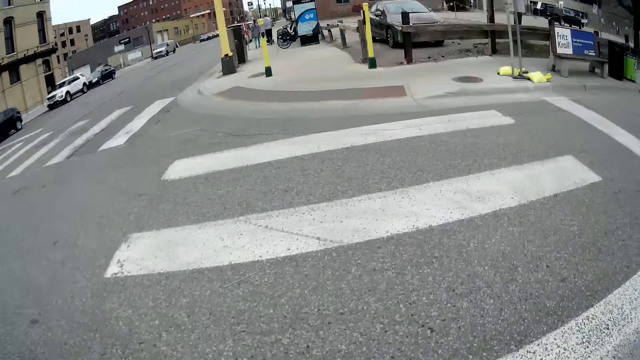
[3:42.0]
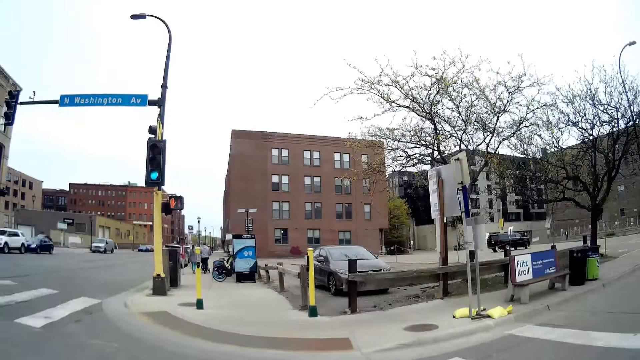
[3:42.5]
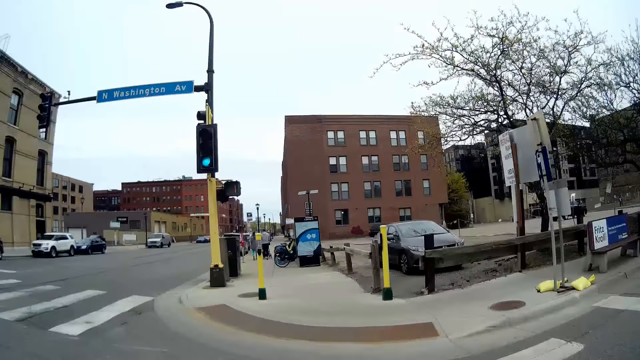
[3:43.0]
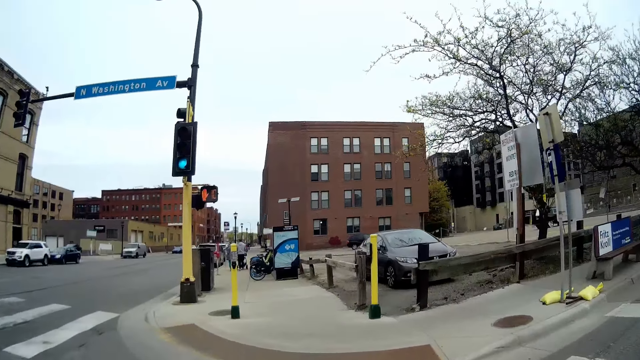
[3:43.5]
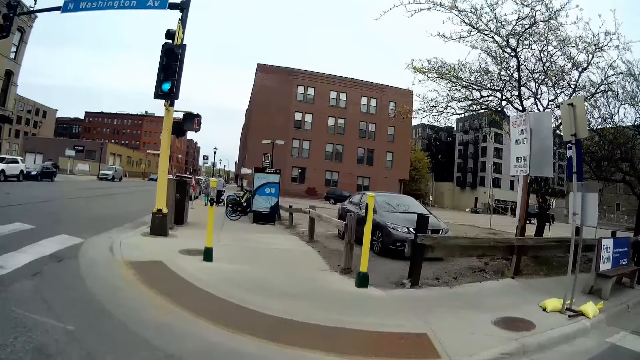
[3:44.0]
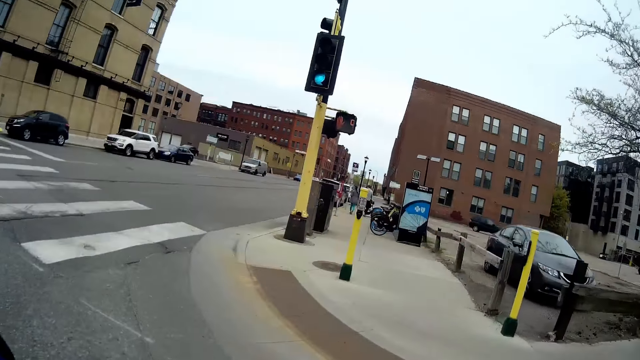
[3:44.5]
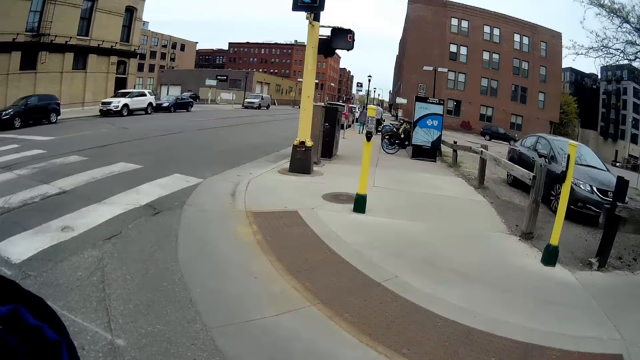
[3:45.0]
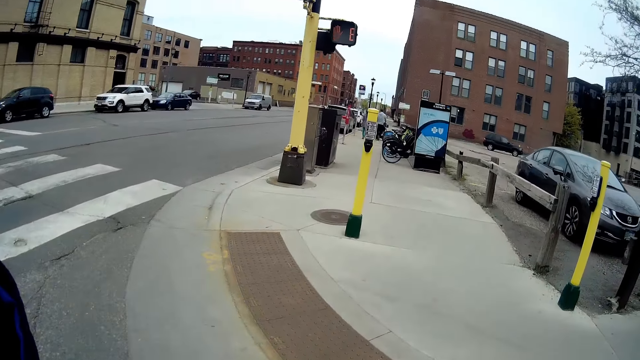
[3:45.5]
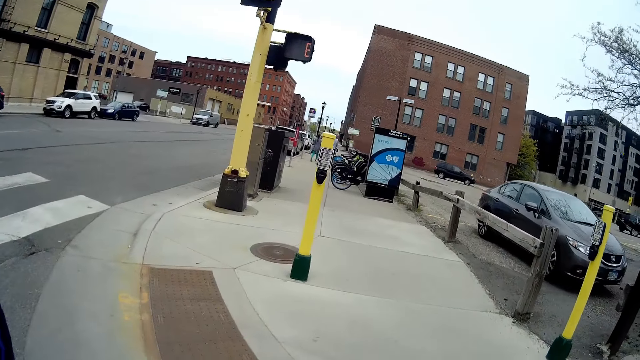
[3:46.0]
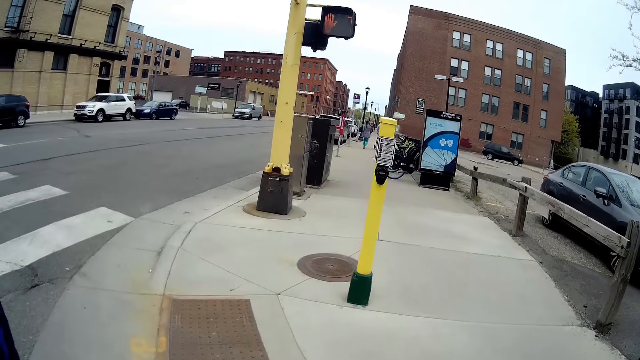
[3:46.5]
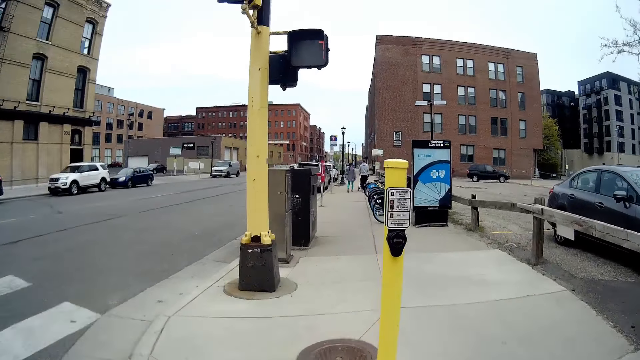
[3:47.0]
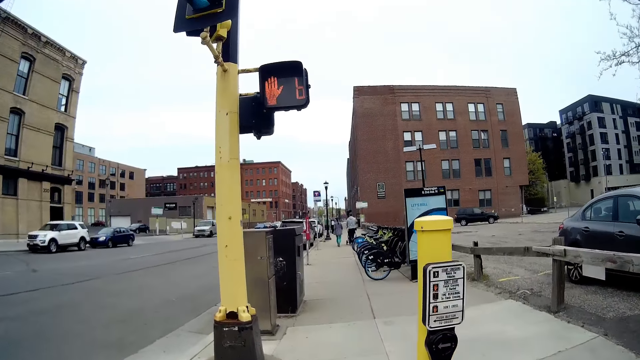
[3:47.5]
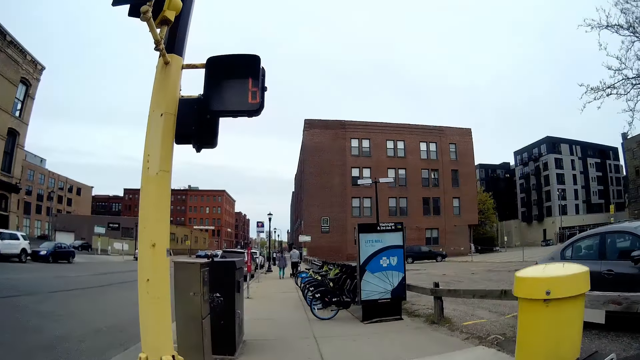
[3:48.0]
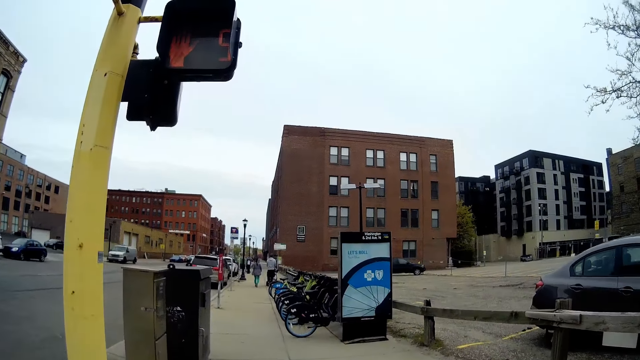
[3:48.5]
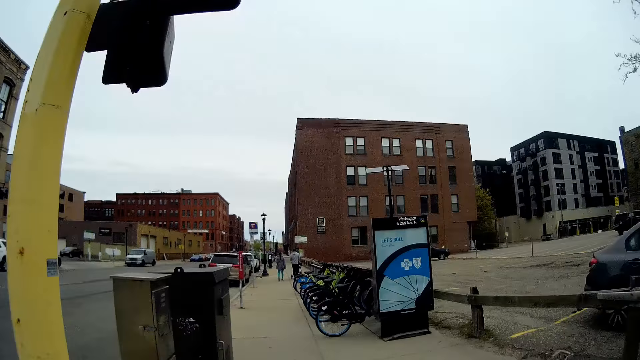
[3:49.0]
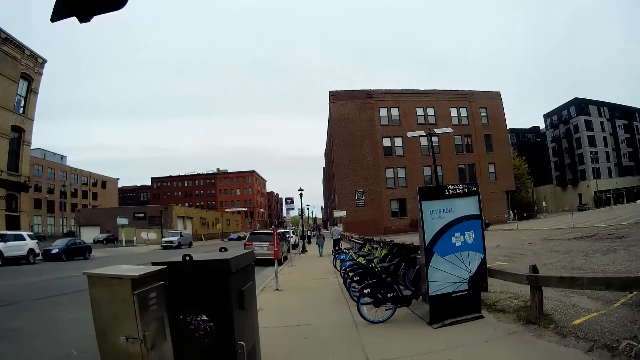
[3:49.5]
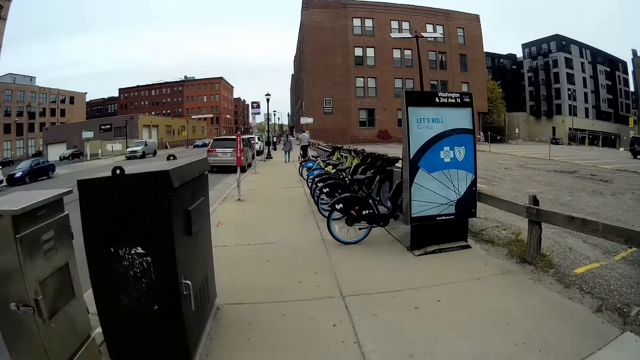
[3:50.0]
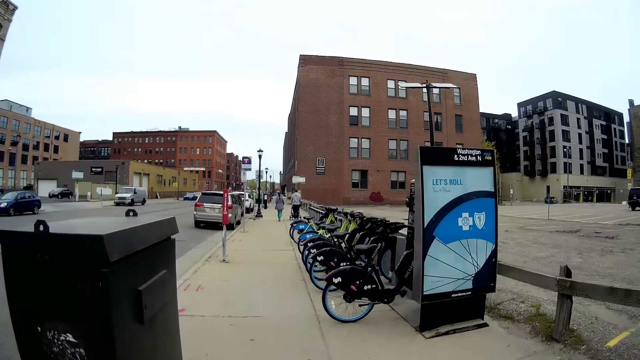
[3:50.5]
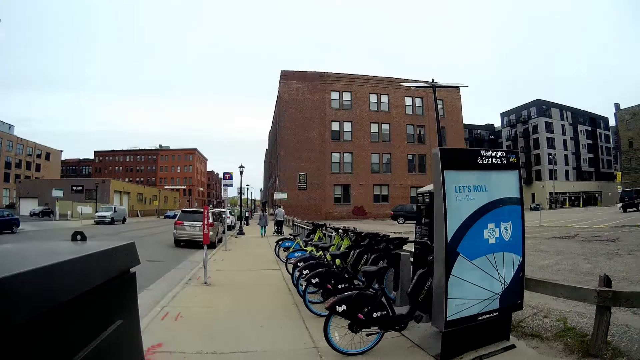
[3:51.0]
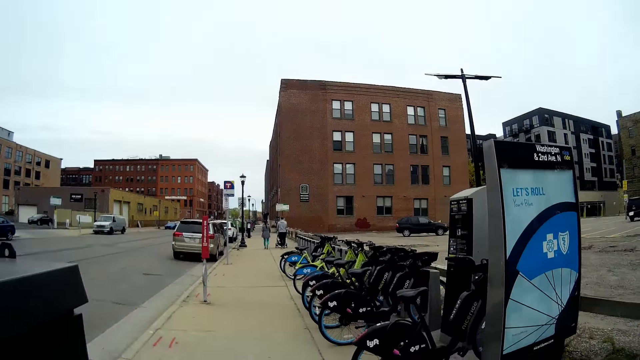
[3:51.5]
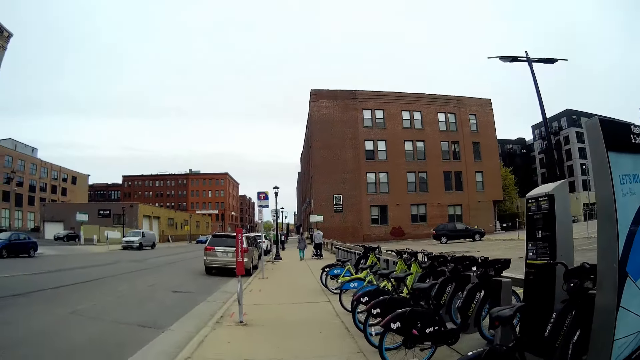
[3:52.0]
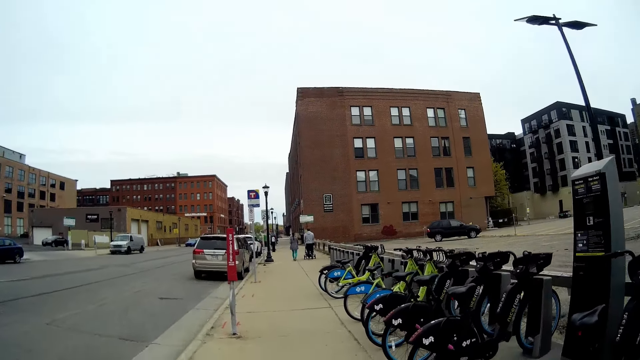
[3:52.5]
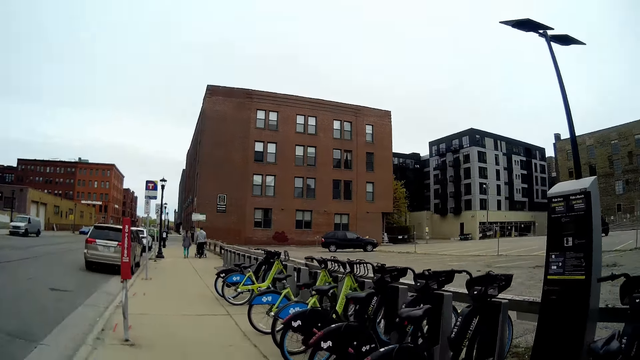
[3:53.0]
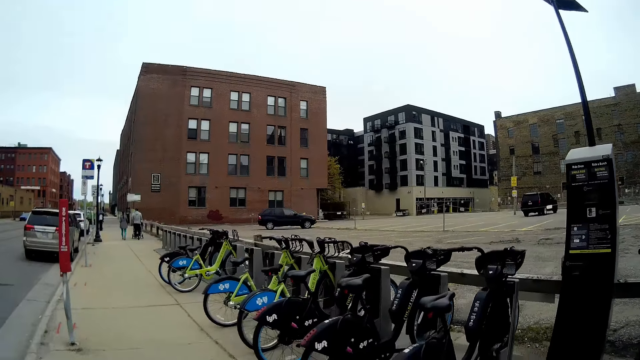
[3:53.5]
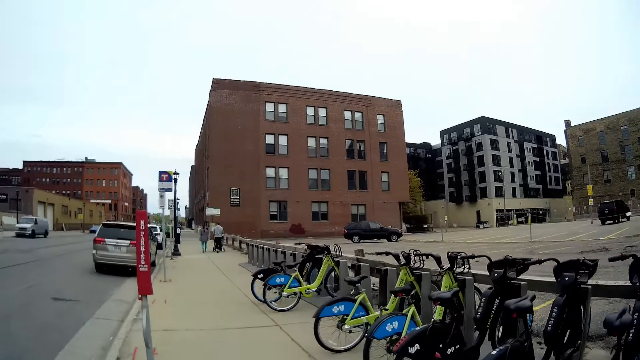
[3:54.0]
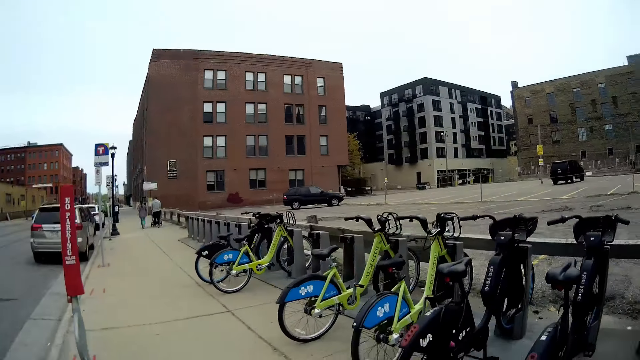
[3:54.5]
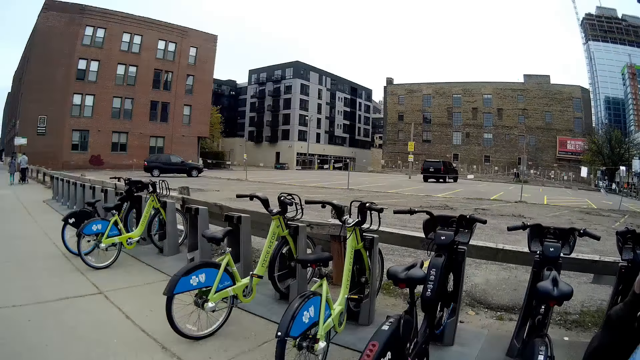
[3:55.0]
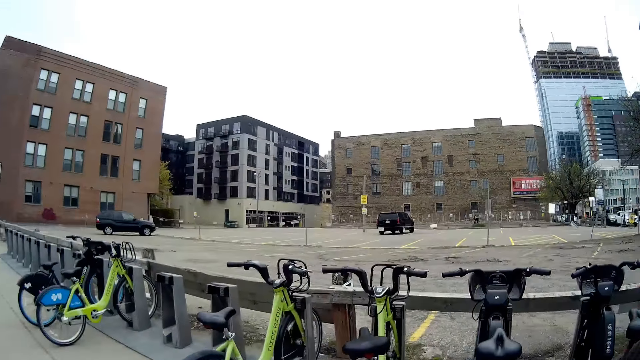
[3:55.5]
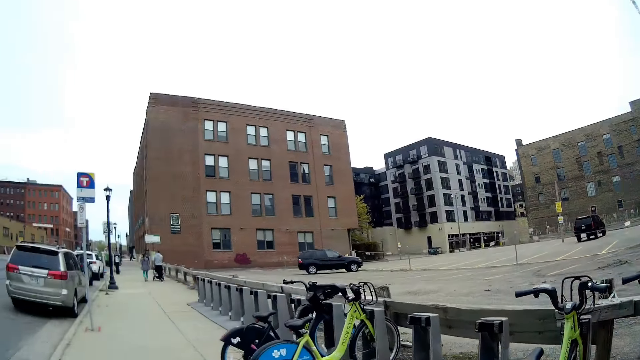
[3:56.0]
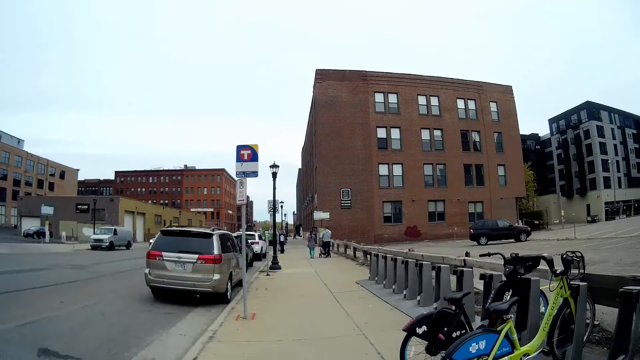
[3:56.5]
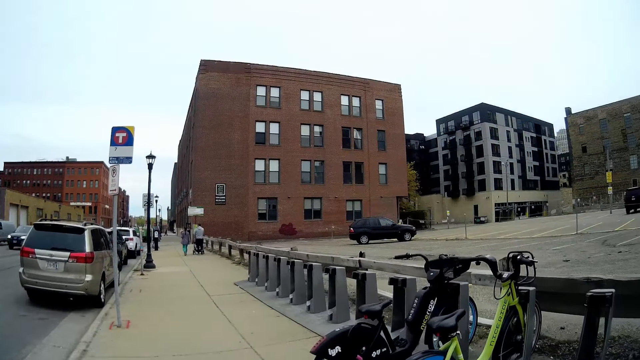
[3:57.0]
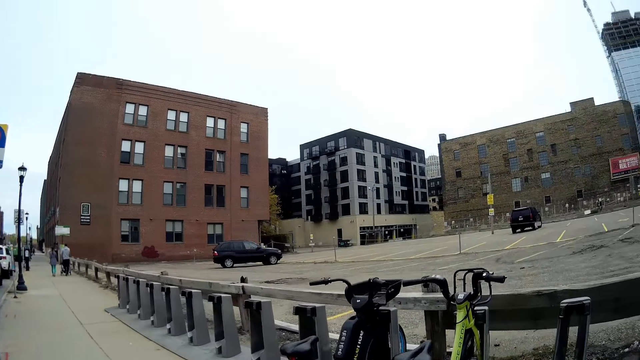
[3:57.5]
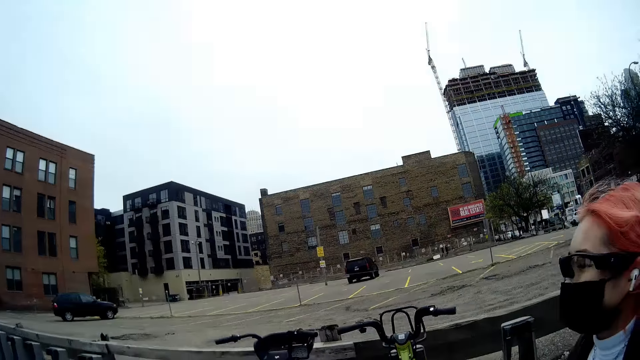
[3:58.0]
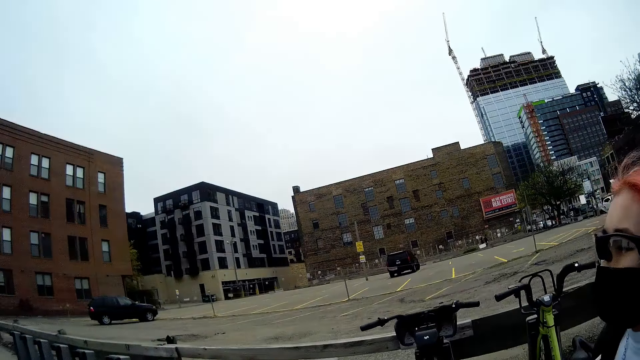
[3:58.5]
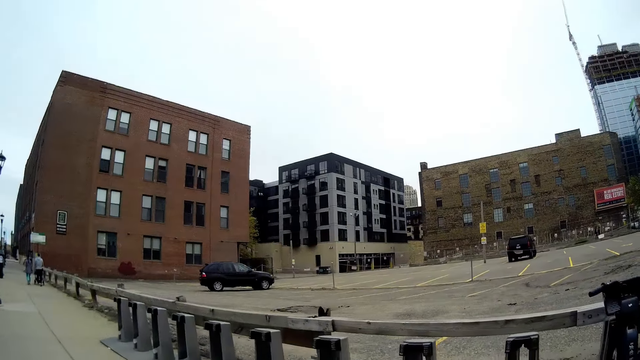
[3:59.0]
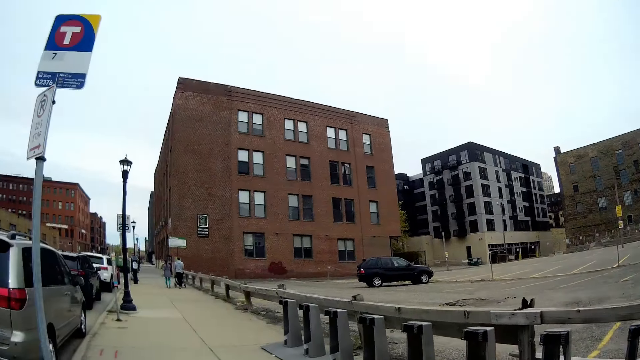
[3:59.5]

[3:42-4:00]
A man and a woman walk in front of the camera wearer. The camera wearer and another woman walk on the sidewalk on the road. They converse with the other woman.
